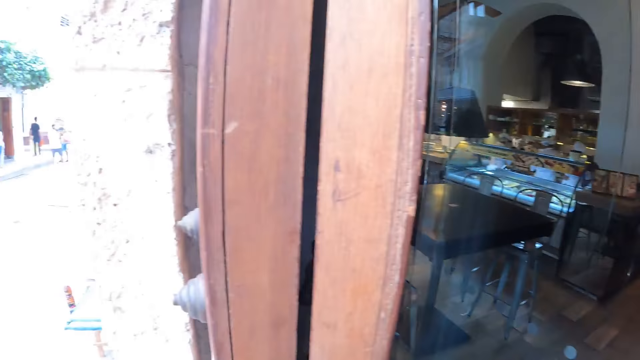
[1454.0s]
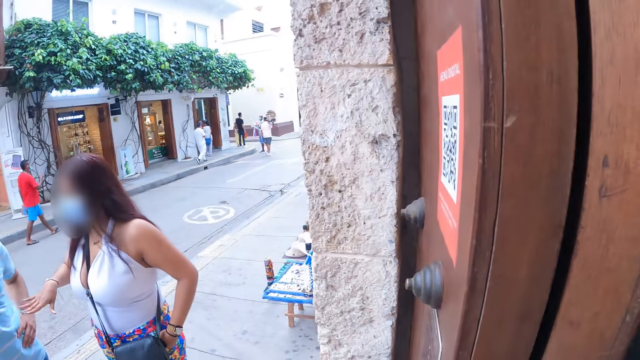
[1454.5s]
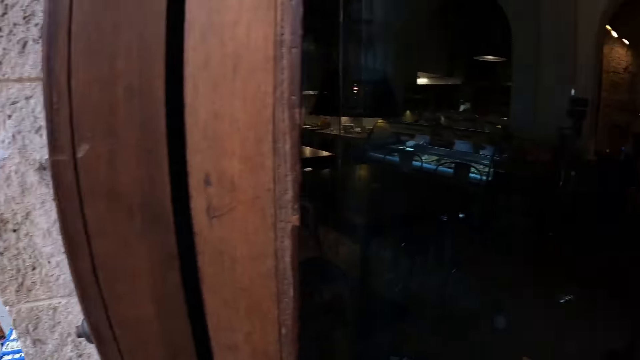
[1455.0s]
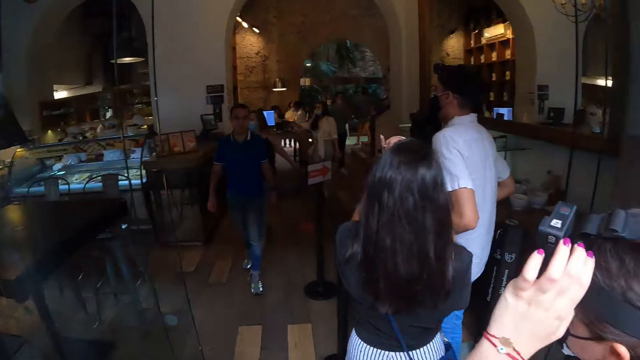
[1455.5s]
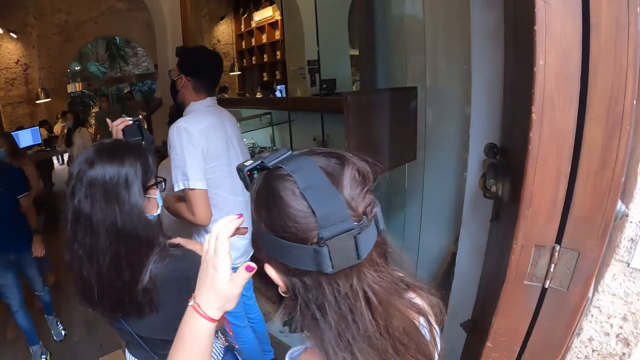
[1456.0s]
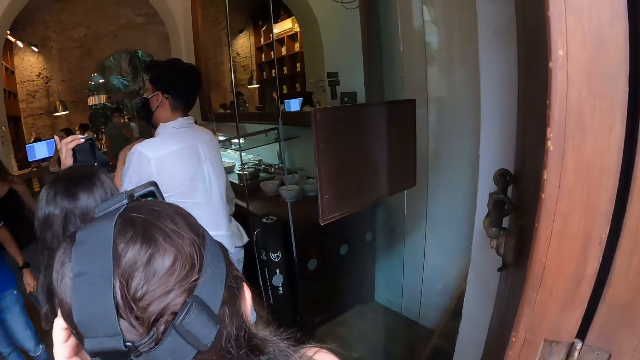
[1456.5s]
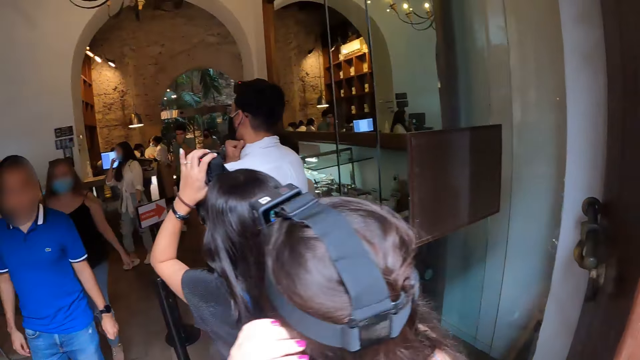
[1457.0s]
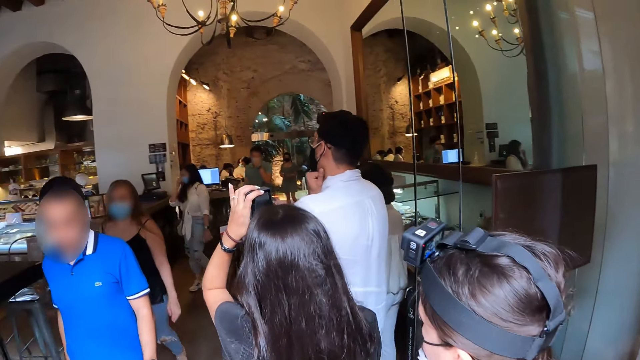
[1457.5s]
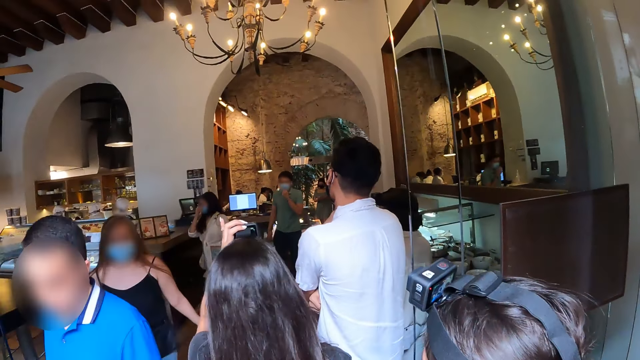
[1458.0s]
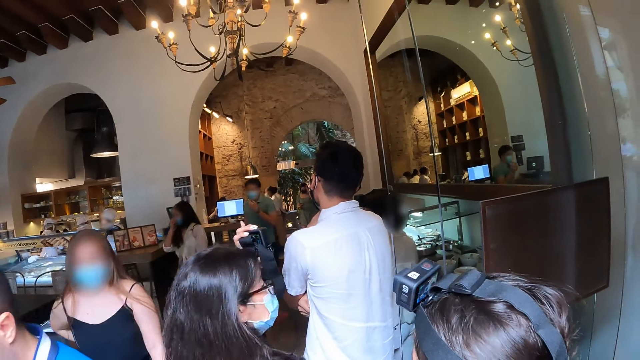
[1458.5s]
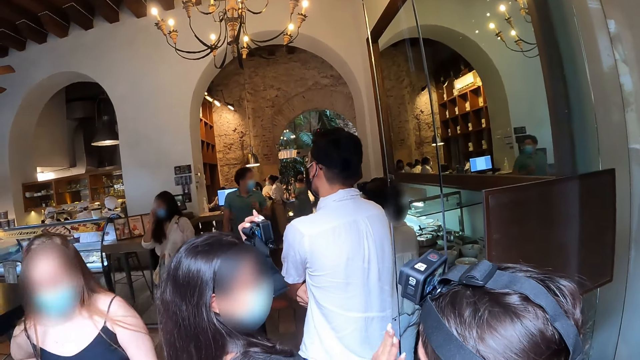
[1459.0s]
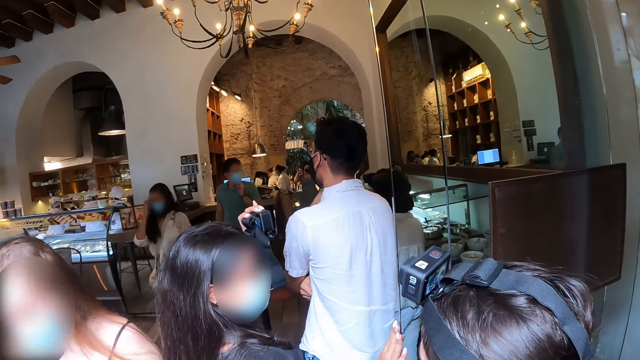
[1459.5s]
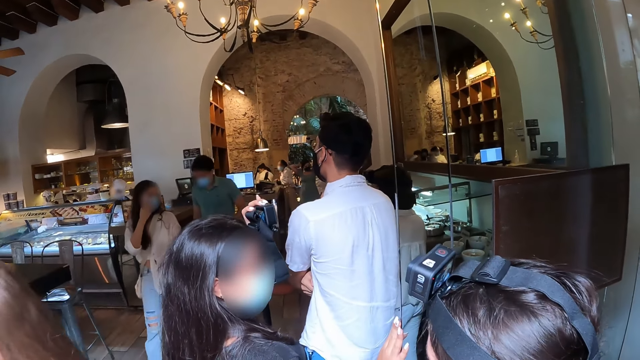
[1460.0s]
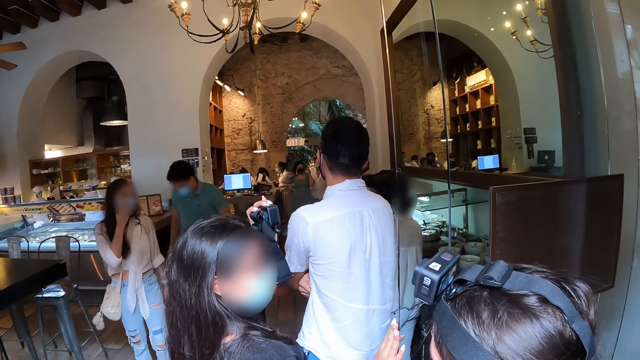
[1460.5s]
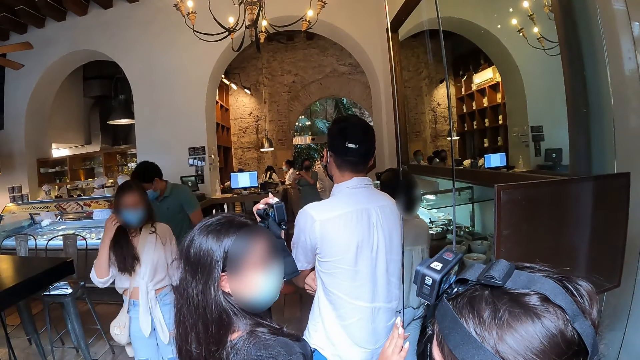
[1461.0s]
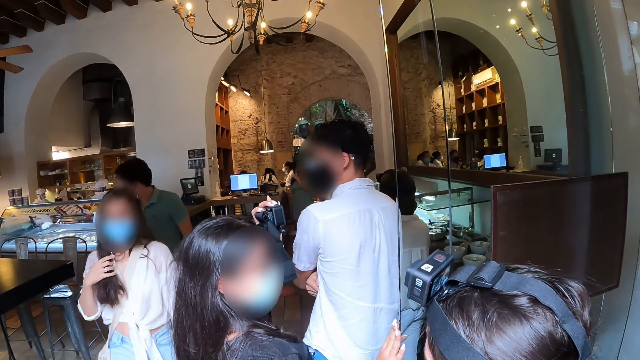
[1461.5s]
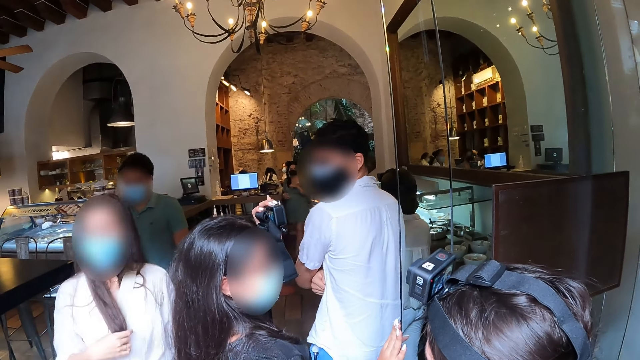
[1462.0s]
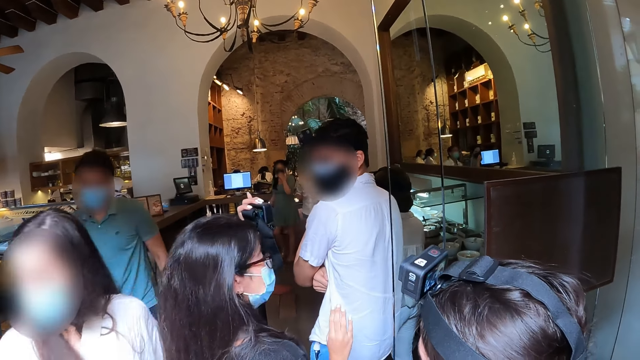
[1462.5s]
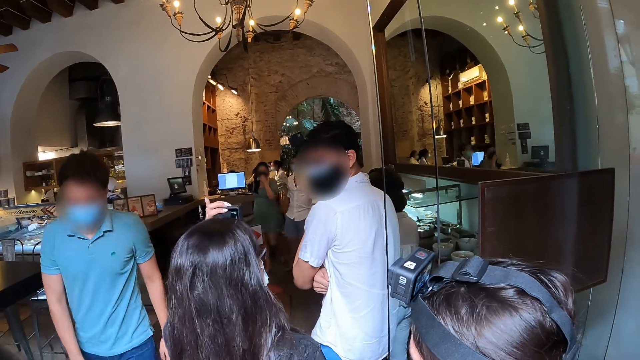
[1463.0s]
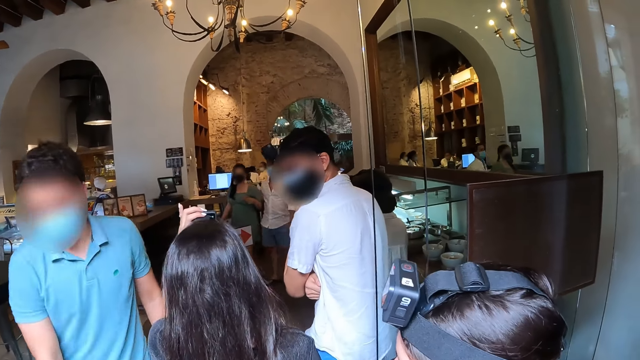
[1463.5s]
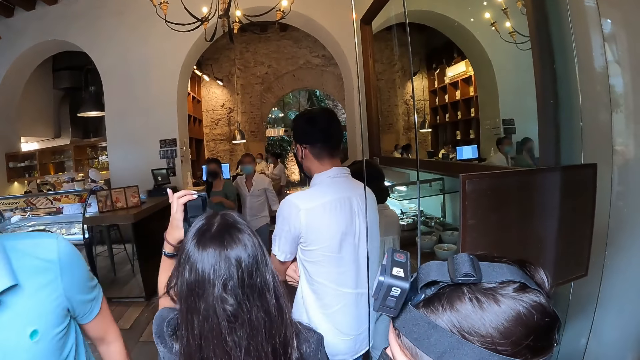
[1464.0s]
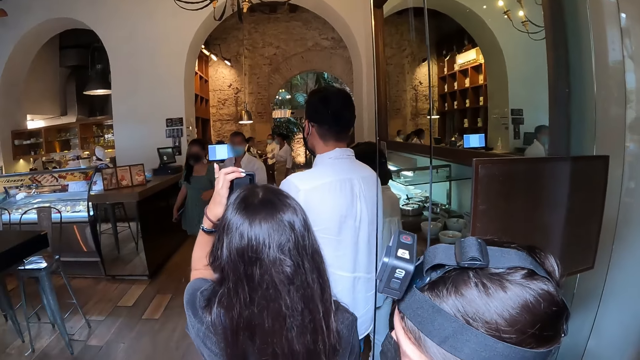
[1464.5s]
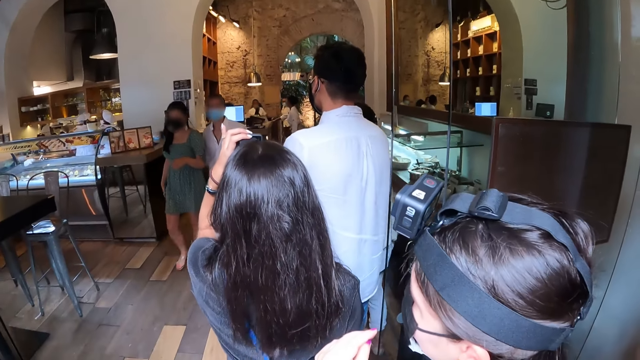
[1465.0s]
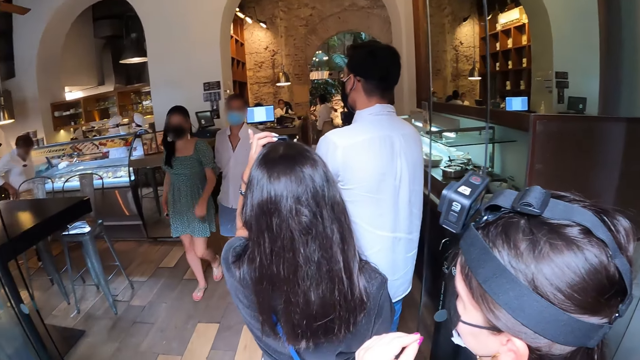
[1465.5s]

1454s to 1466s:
The camera wearer looks around. The woman touches her hair with her left hand. A man walks past the camera wearer. Another woman touches a glass door with her right hand. A third woman walks past the camera wearer. A fourth woman walks past the camera wearer. Another man walks past the camera wearer.

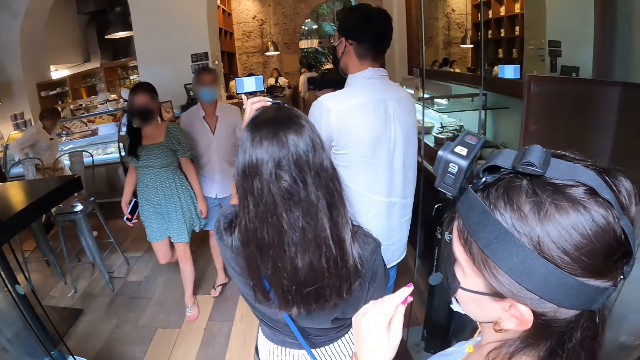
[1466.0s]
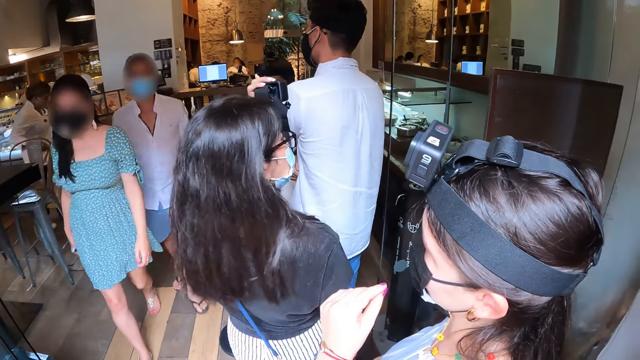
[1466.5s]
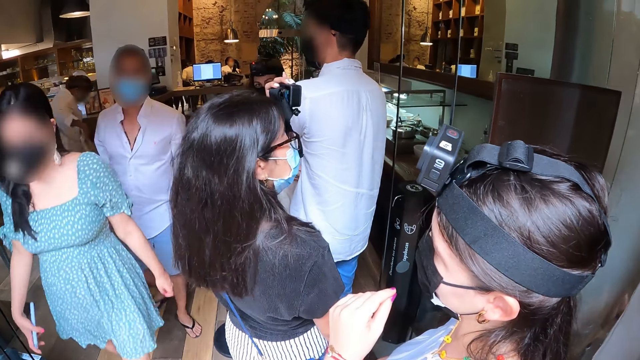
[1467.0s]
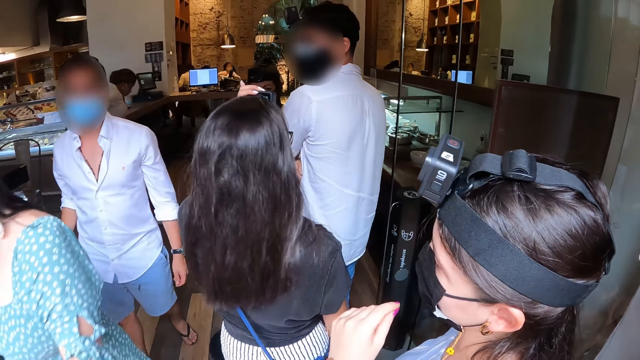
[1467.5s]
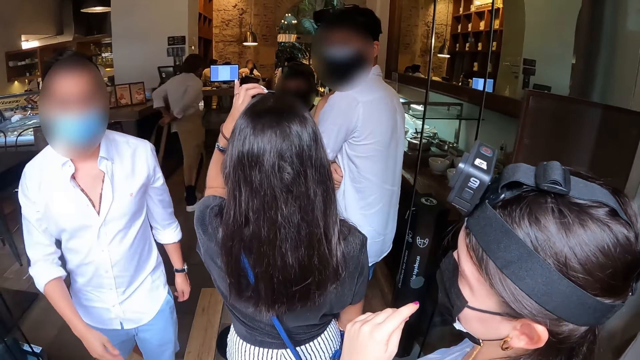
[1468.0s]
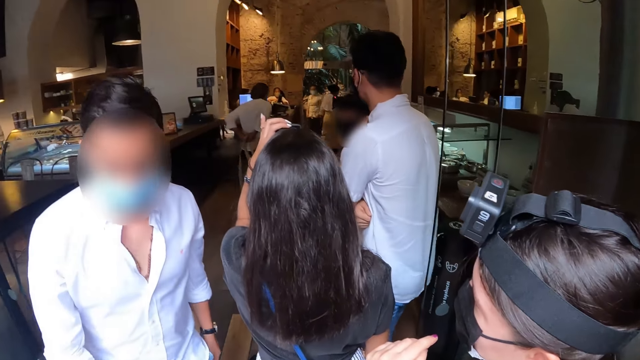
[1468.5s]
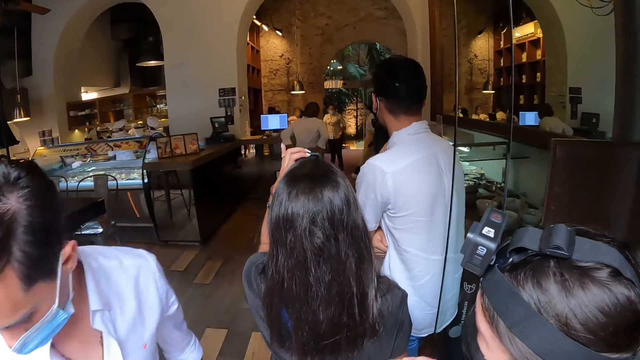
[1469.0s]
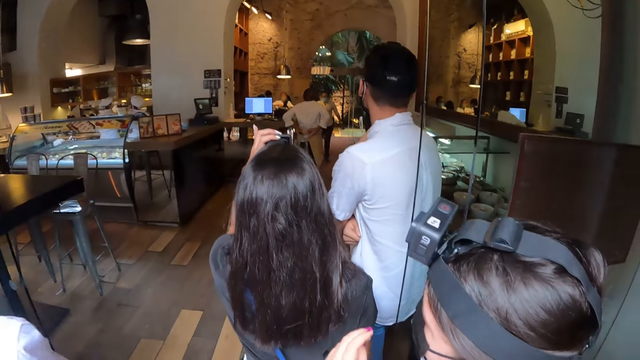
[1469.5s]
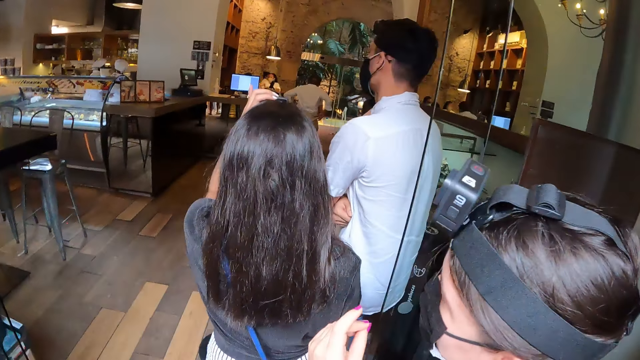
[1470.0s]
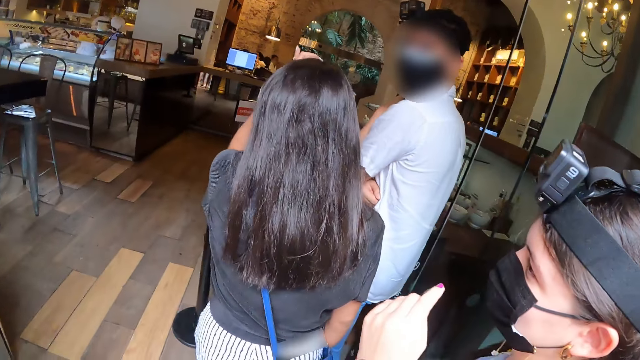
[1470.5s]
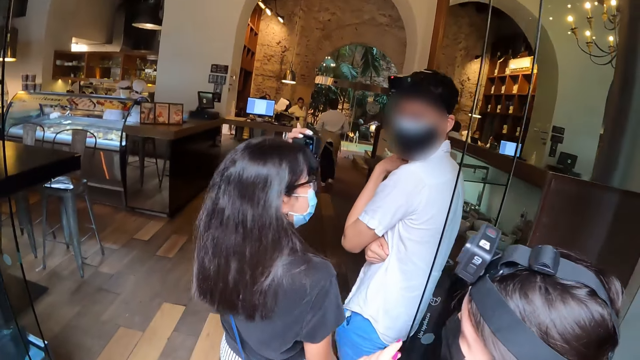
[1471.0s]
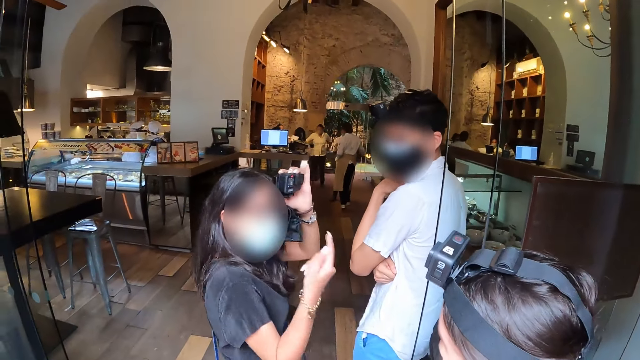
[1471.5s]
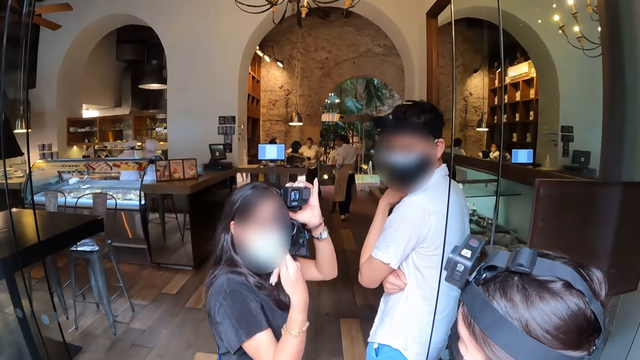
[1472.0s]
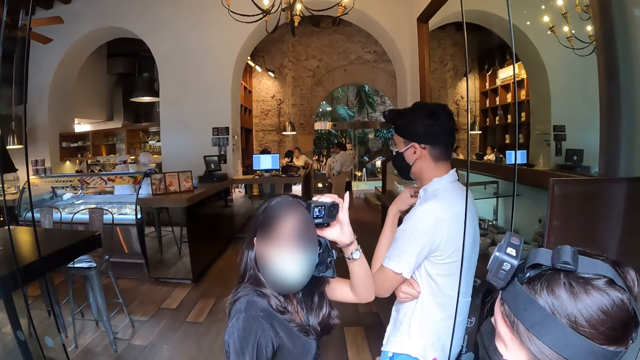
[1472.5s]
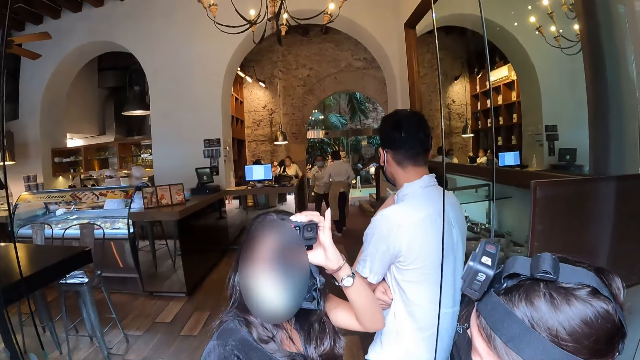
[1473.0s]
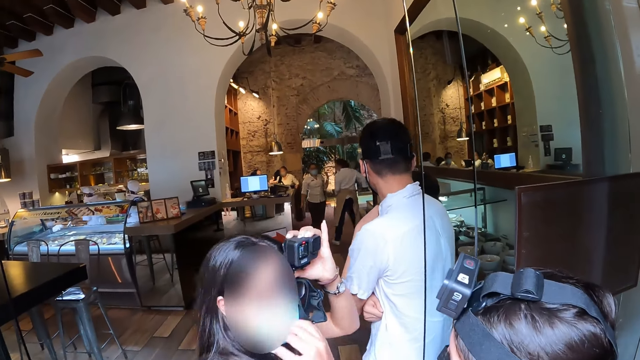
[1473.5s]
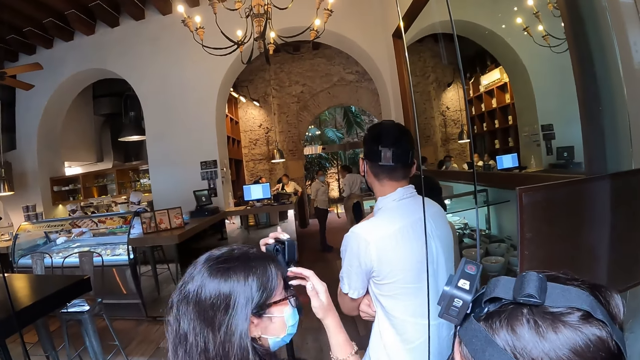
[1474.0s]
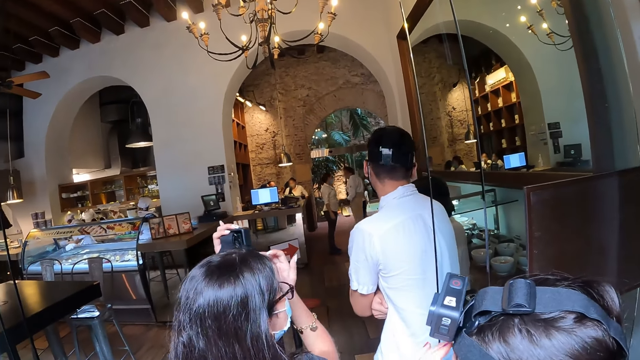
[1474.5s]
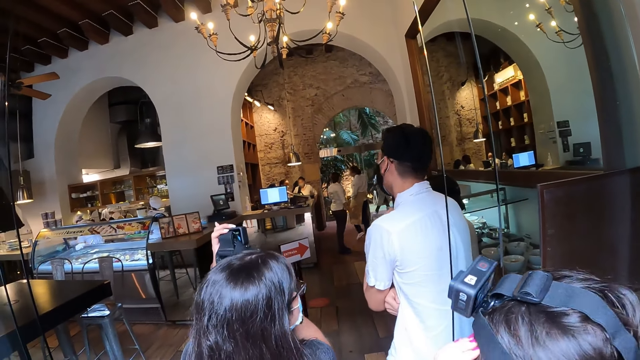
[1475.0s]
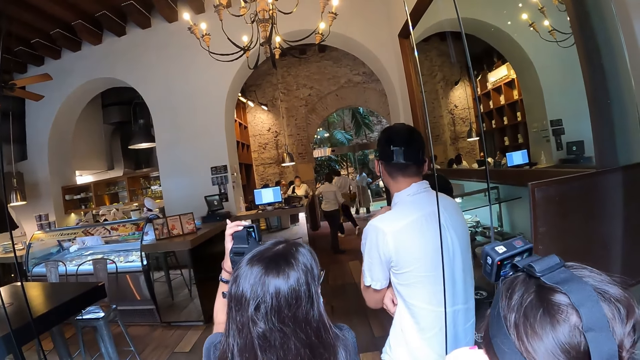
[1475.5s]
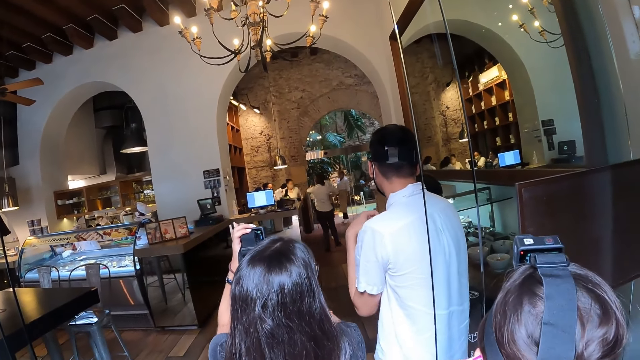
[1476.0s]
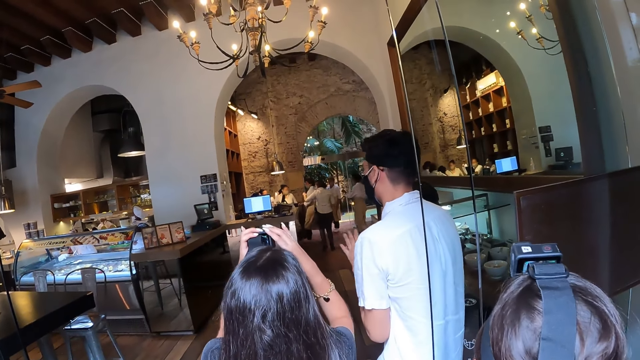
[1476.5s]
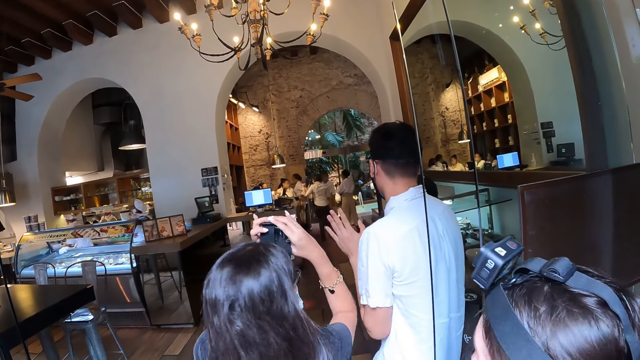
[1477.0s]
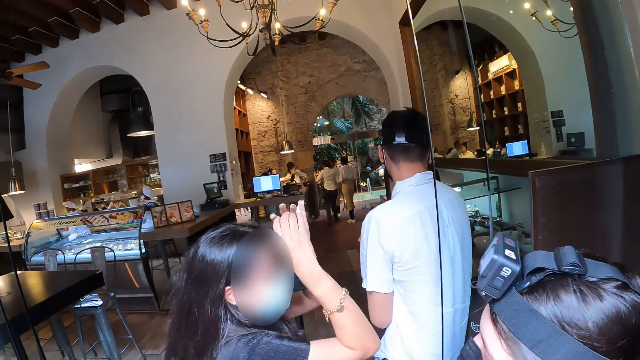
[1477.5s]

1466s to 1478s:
A woman walks past the camera wearer. A man walks past the camera wearer. Another woman touches a nose mask on her face with her right hand. The camera wearer talks with a lady. The second woman touches her hair with her right hand. Another man converses with a third woman. The second woman holds the camera with her right hand.
